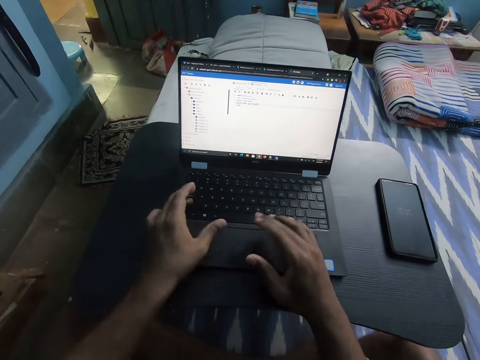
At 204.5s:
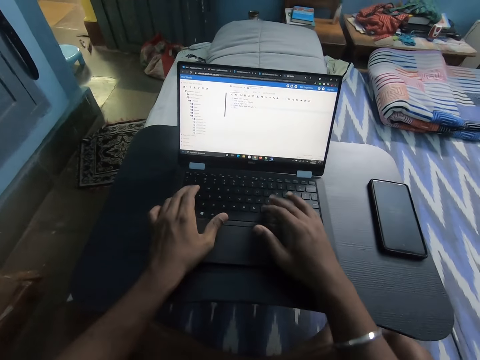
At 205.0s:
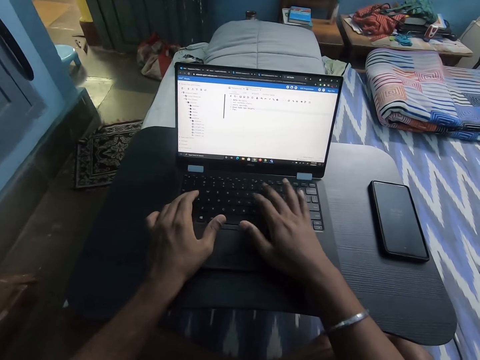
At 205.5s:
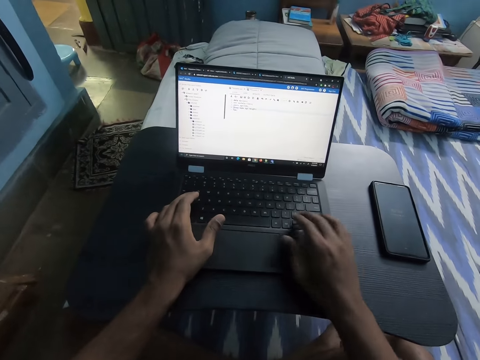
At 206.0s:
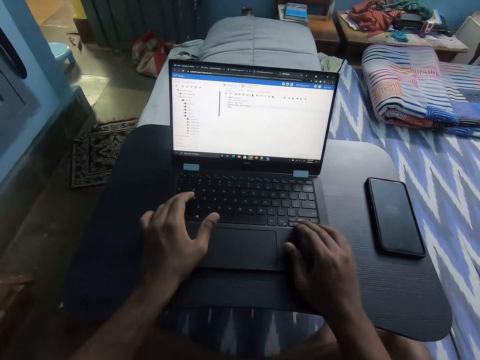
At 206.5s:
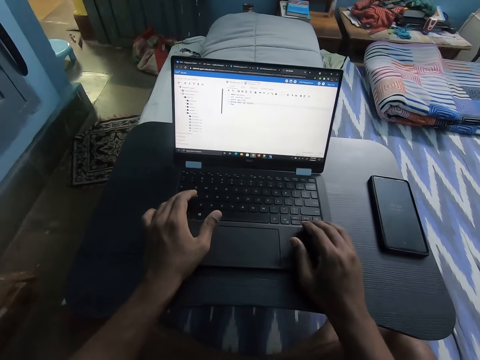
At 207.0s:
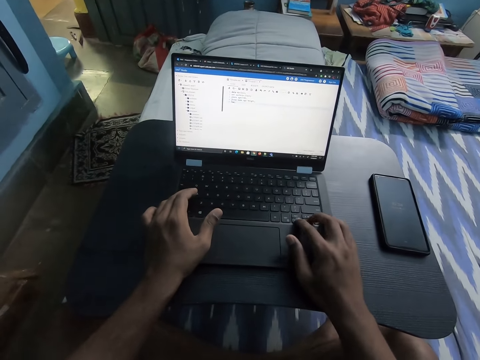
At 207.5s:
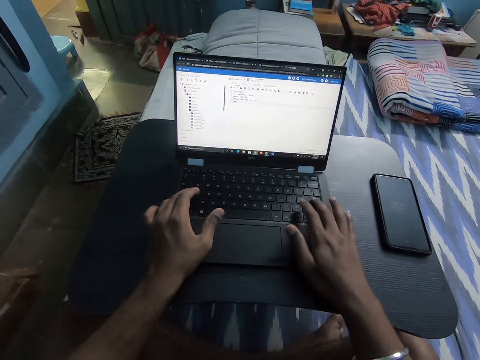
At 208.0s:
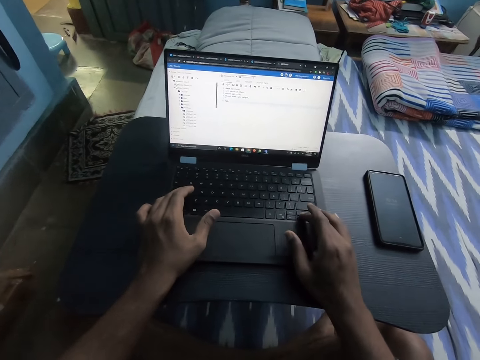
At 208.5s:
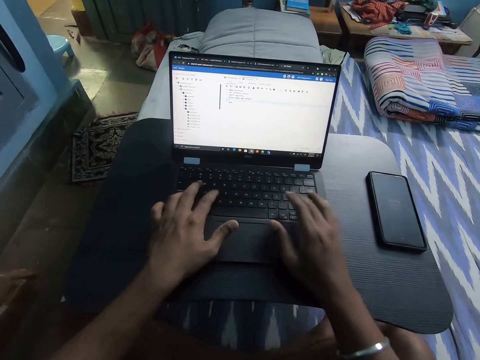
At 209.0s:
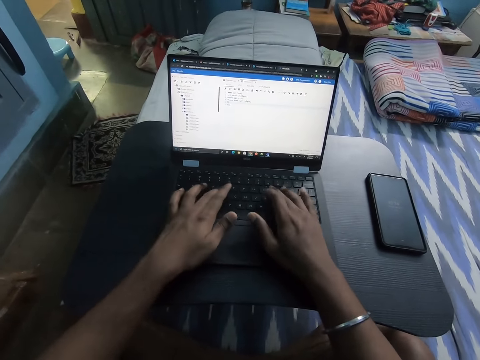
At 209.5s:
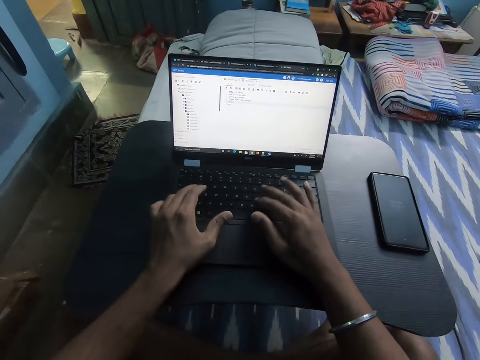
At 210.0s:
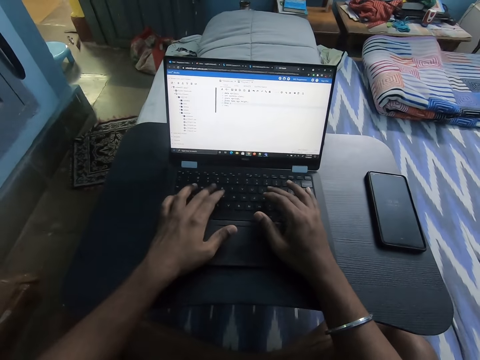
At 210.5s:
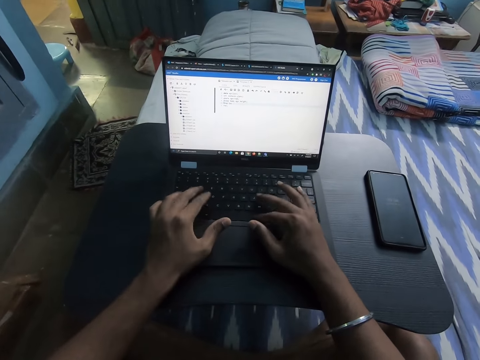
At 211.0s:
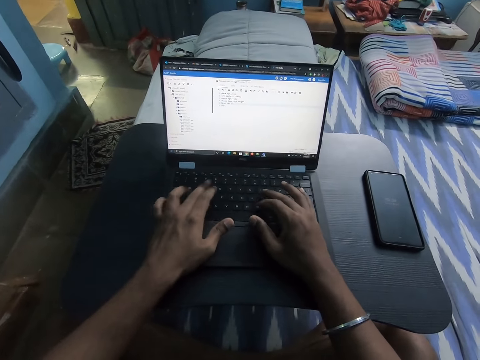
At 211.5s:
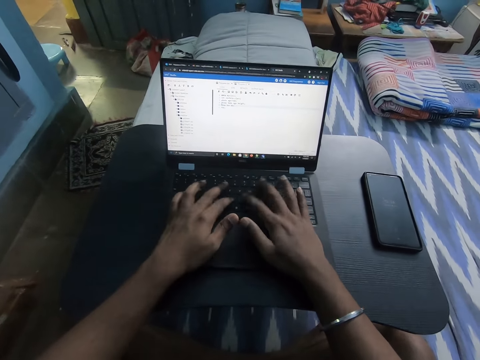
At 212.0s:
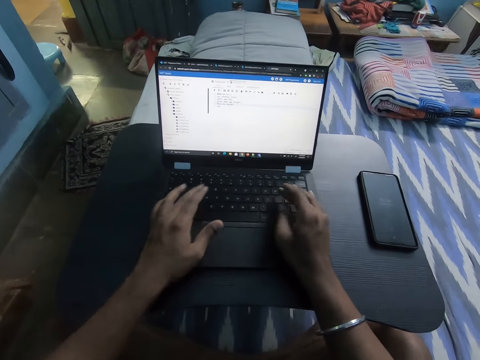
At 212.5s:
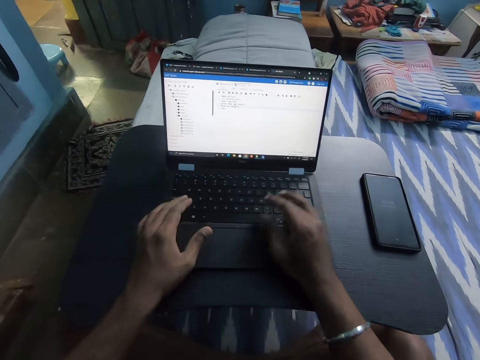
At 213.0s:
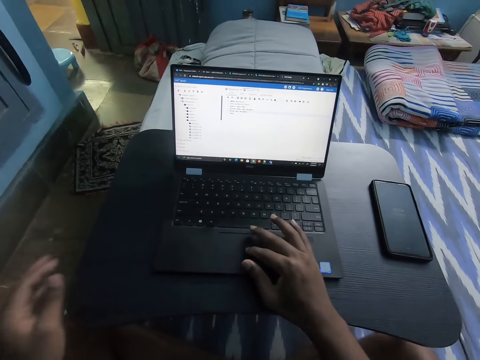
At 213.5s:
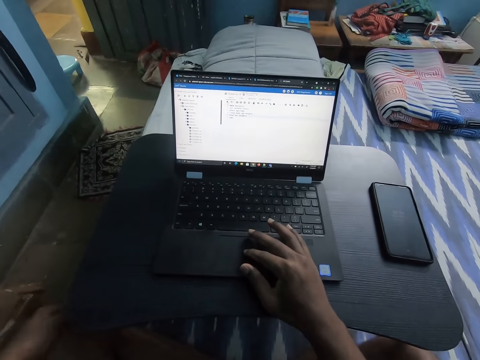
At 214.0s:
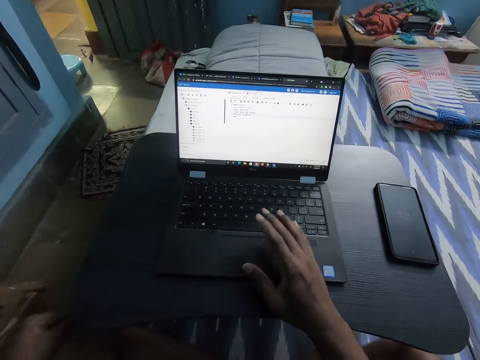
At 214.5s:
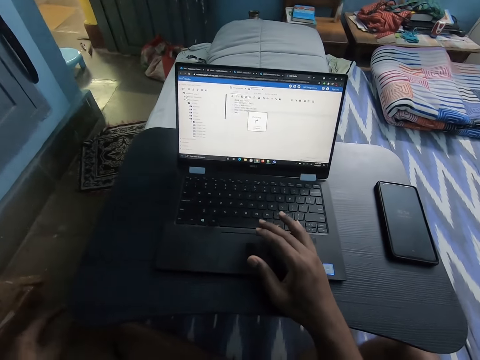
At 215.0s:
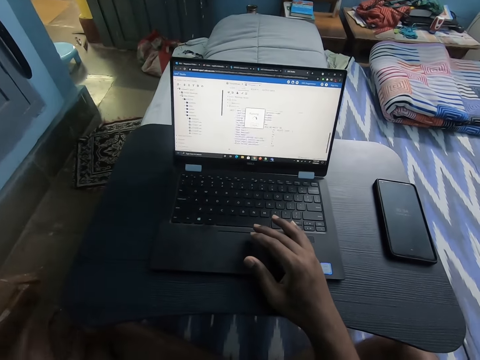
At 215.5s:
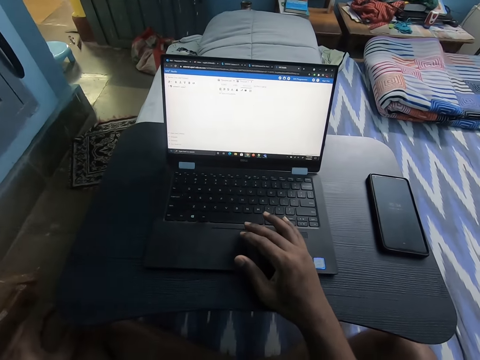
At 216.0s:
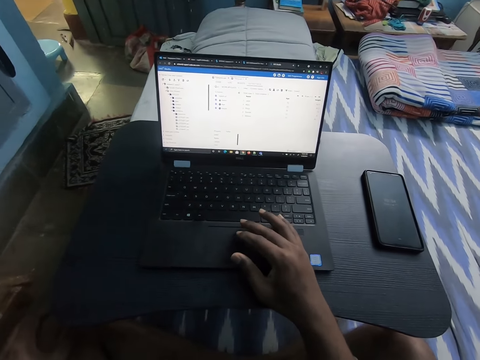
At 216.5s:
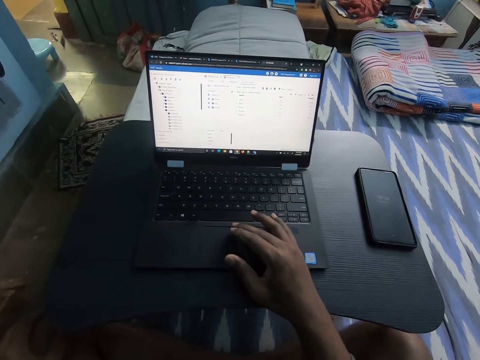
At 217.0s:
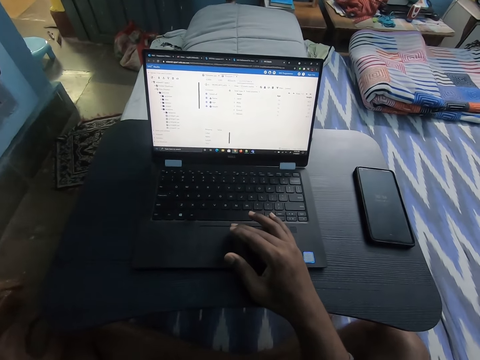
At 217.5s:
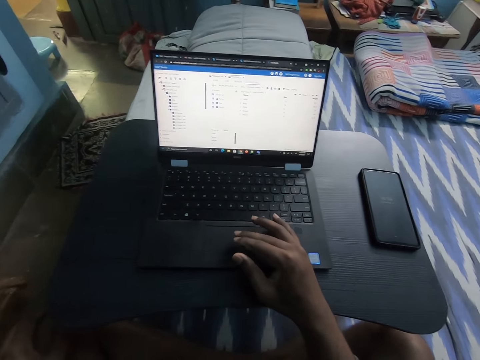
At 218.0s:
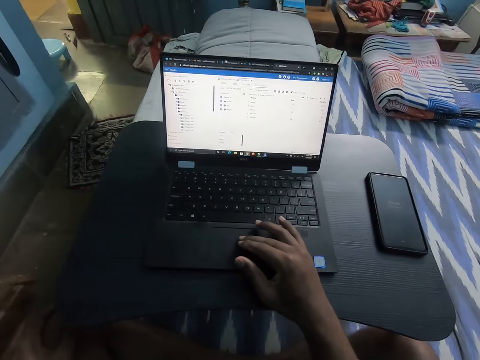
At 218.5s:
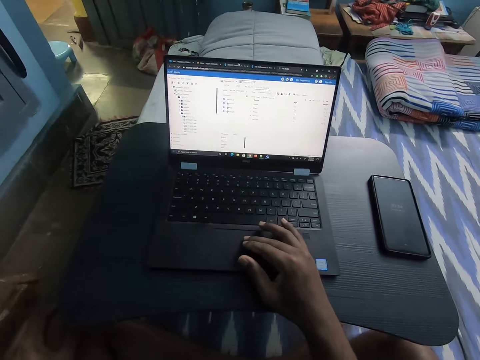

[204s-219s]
The camera wearer types on the laptop keyboard with both hands. She operates the laptop on the table with her right hand. She scrolls the laptop.

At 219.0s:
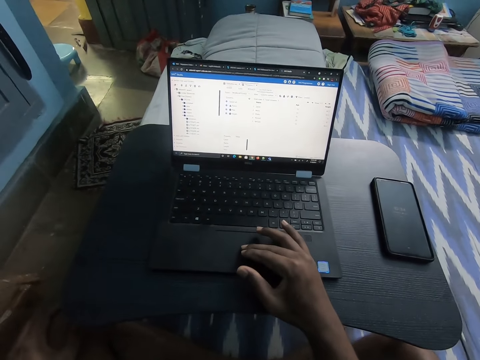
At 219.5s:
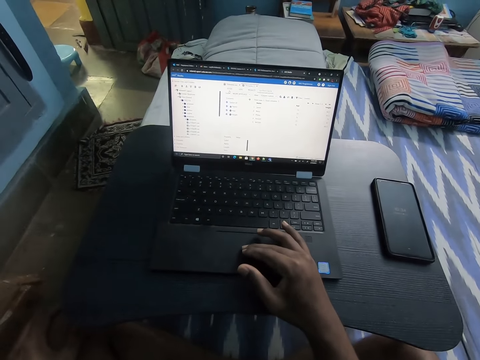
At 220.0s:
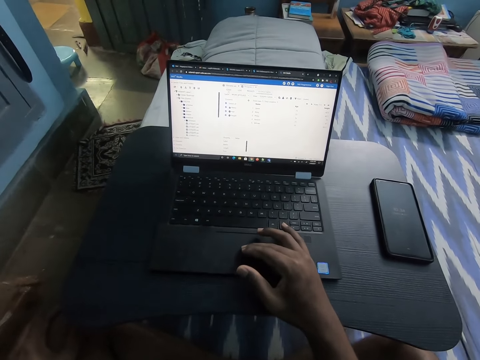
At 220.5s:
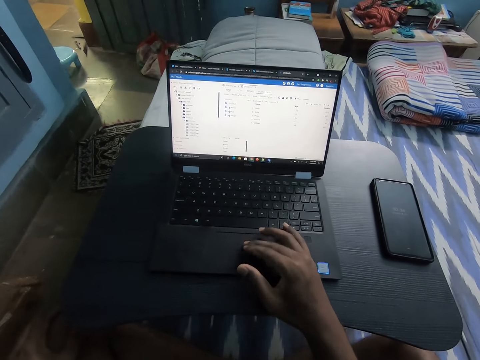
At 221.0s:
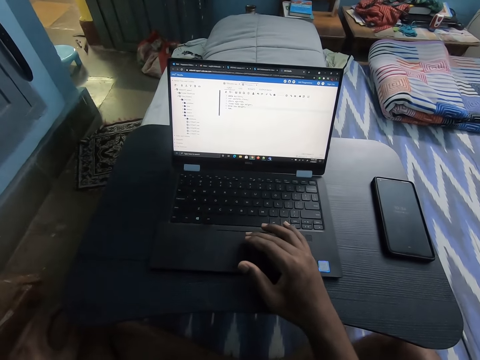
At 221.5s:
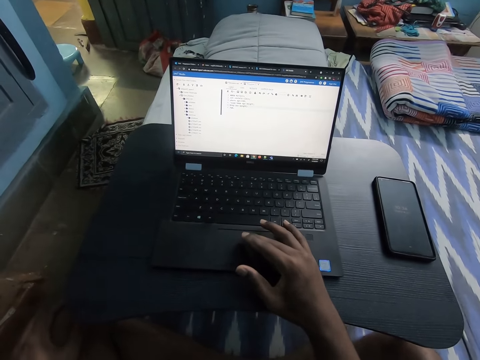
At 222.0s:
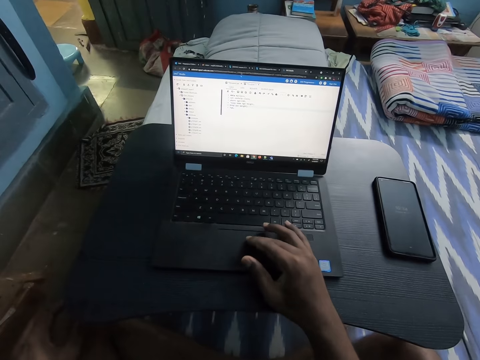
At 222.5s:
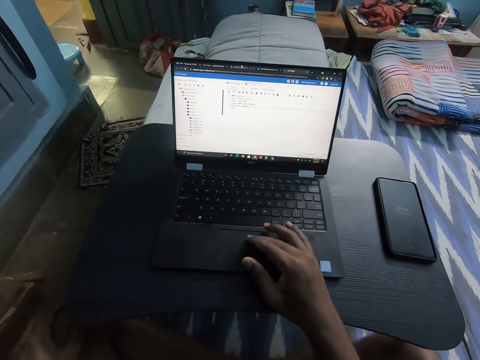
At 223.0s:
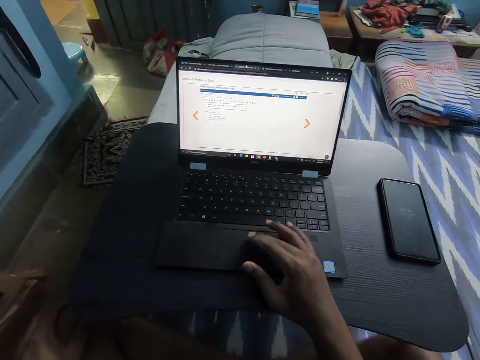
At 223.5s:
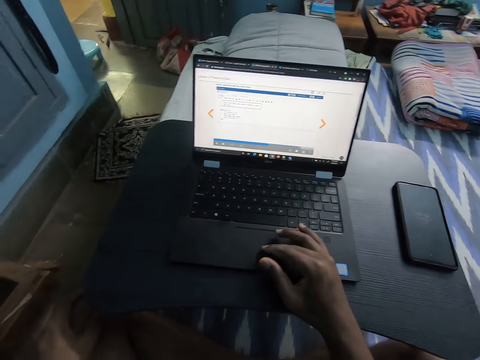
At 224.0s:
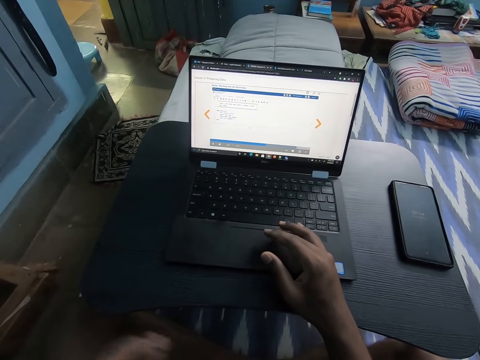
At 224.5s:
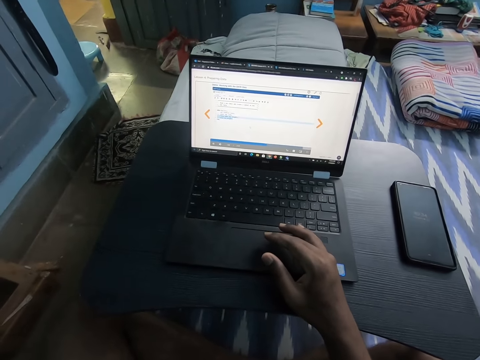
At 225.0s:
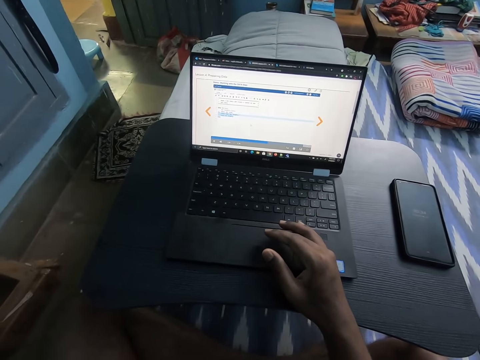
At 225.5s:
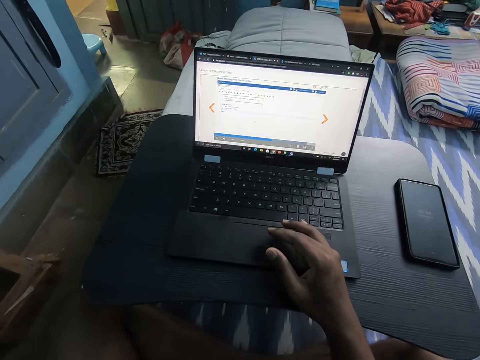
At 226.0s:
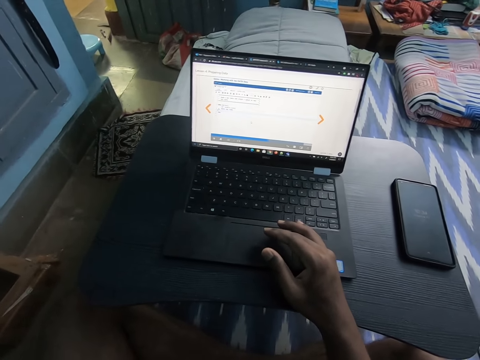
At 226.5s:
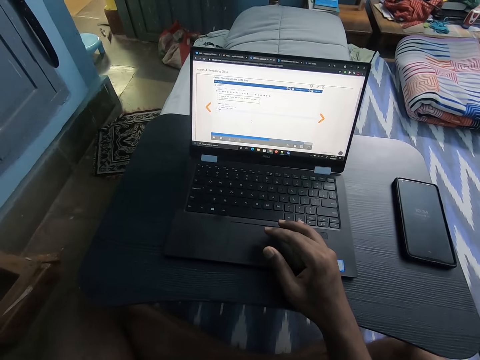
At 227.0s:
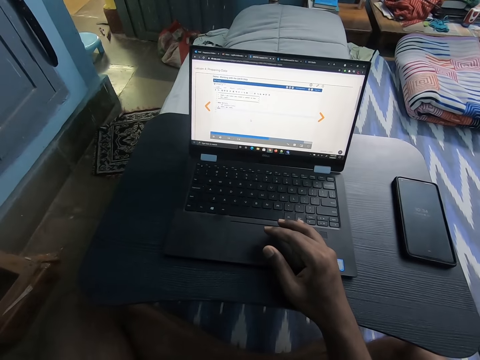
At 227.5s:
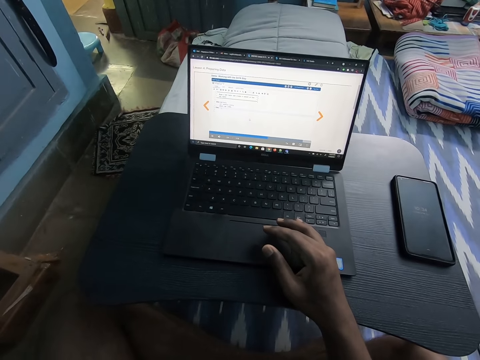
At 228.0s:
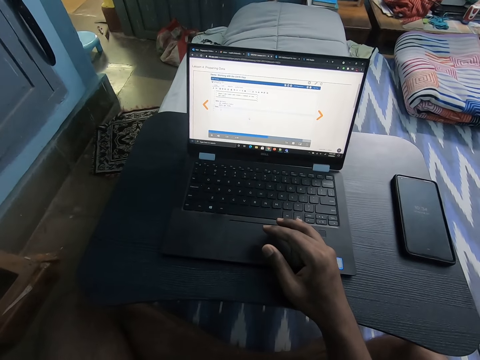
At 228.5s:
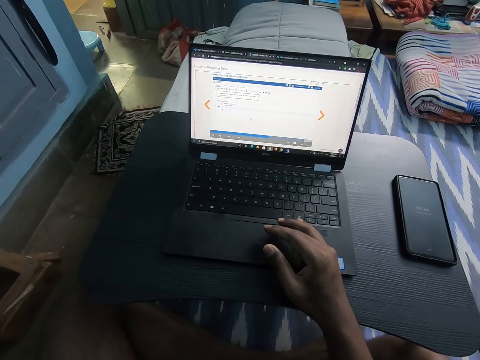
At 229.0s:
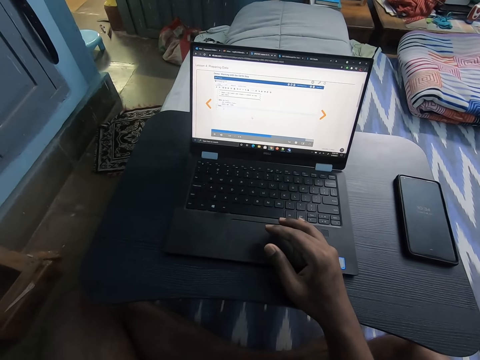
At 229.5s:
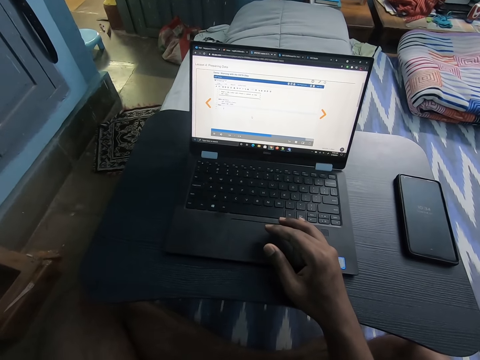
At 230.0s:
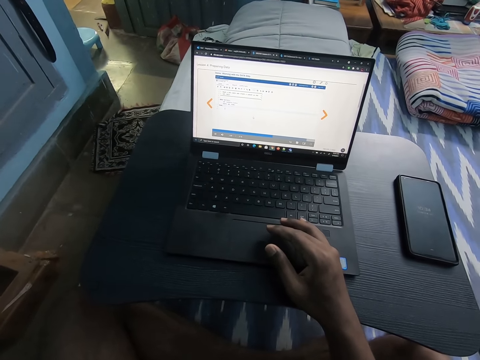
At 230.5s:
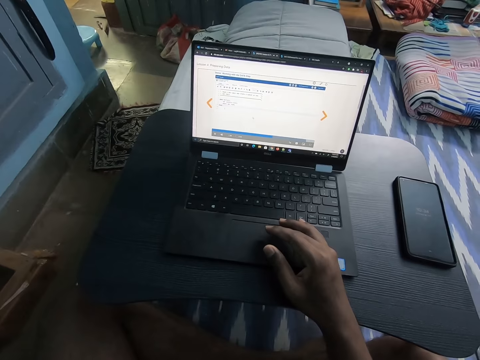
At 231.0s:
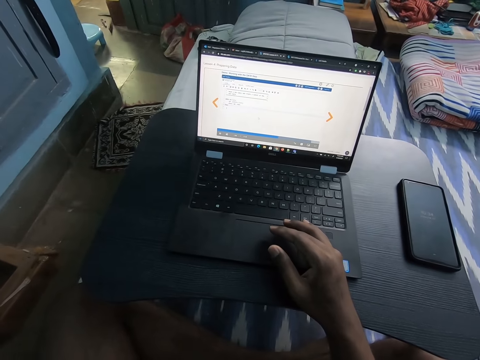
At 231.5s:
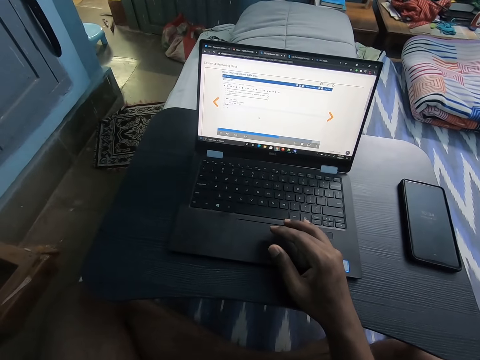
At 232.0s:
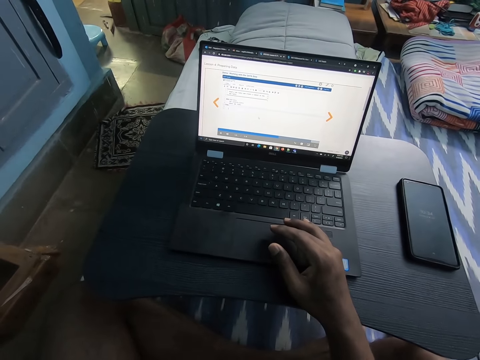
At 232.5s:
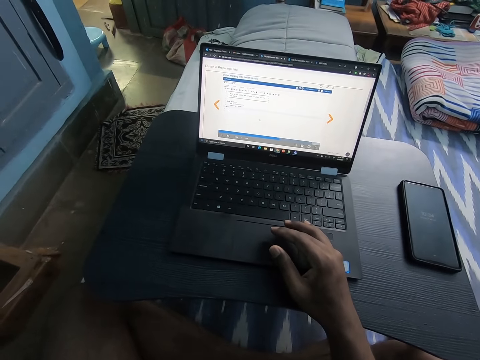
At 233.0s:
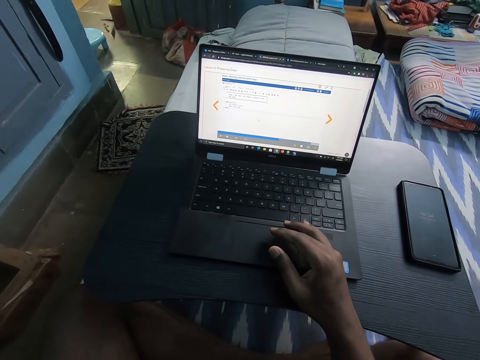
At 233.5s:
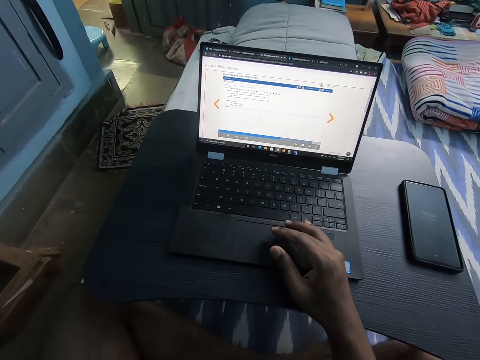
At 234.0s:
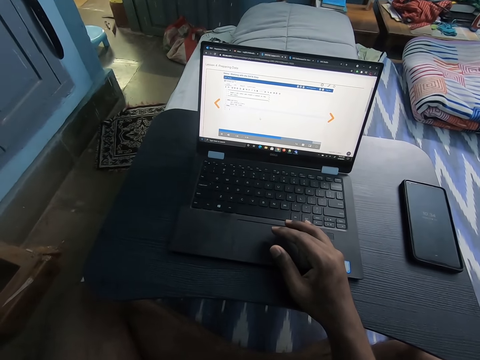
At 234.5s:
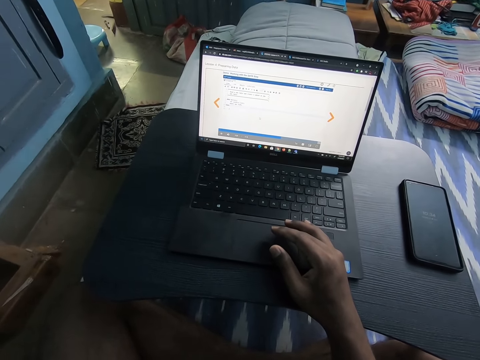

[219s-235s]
The camera wearer looks at the laptop.
